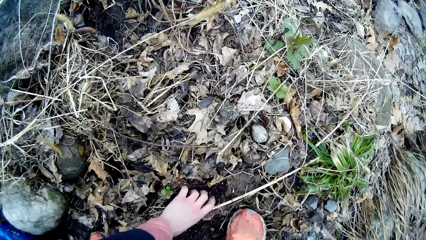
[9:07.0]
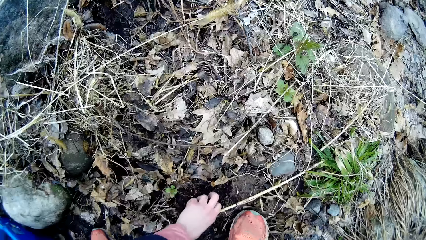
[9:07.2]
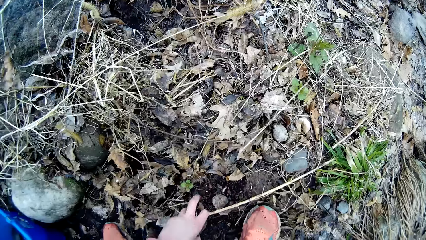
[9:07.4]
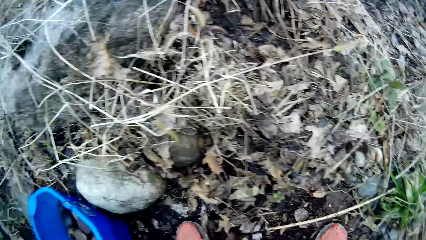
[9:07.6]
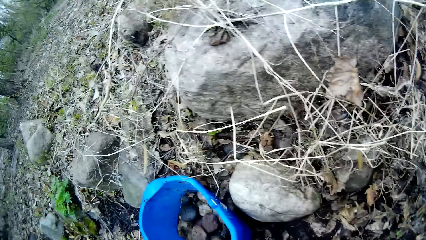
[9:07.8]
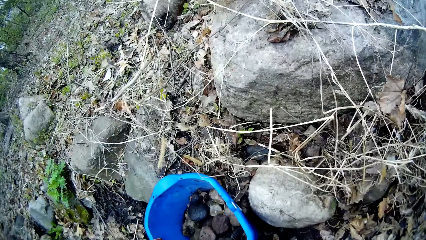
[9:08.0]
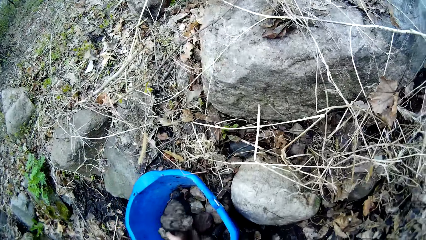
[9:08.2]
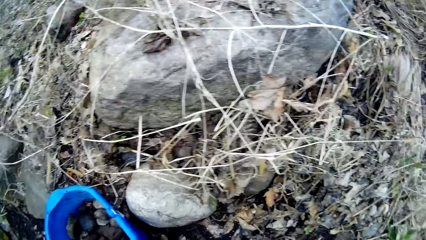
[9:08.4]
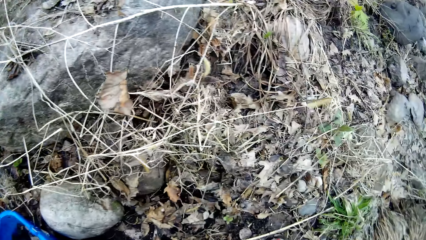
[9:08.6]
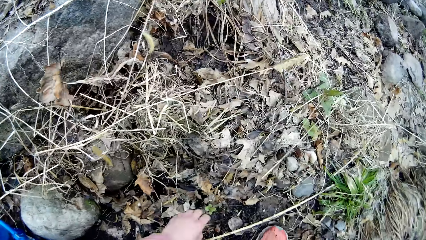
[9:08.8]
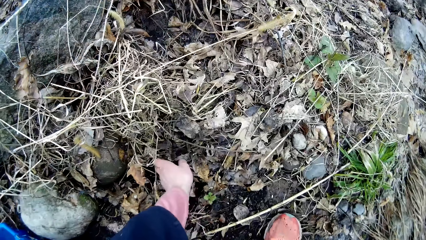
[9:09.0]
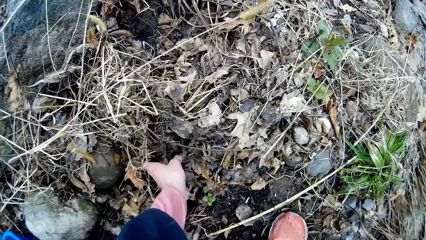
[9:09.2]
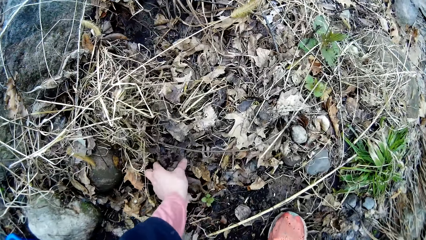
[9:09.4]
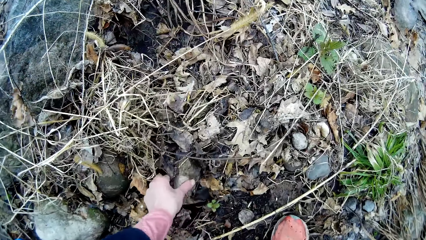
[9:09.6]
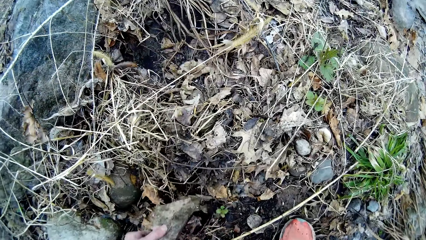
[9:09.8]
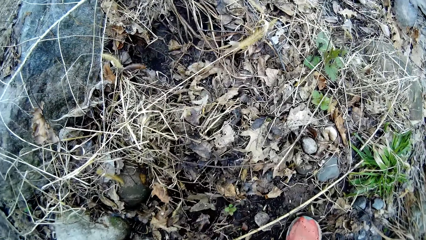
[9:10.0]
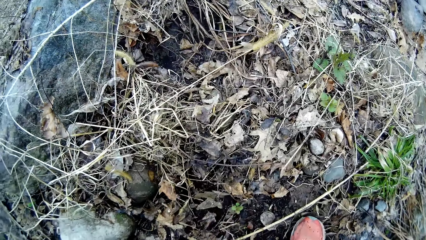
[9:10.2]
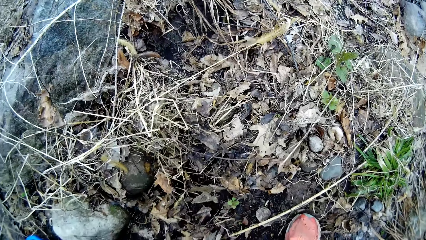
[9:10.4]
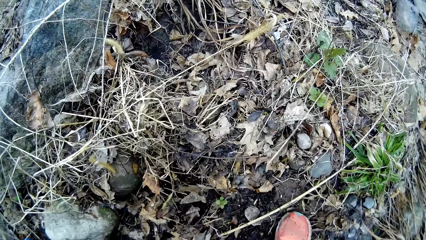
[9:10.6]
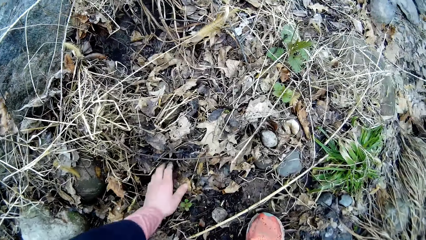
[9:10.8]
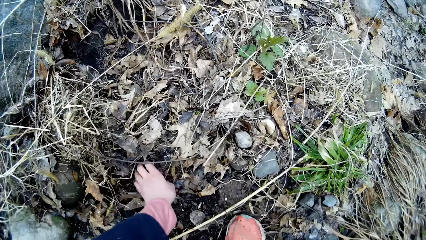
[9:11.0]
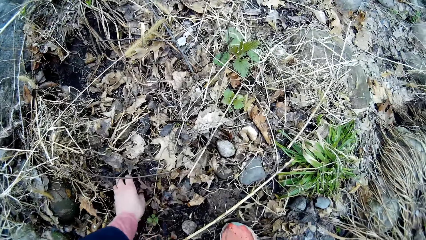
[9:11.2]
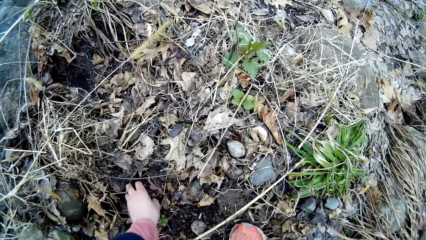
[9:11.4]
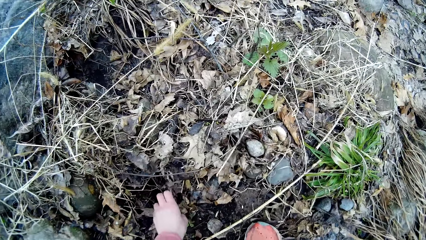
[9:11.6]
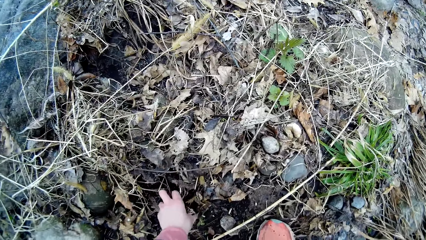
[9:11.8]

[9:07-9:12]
The camera wearer transfers the rocks from the ground into the bucket with her left hand. She searches the ground for rock with her left hand. She transfers the rocks from the ground into the bucket with her left hand. She searches the ground for rock with her left hand.

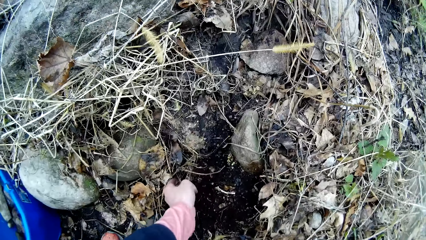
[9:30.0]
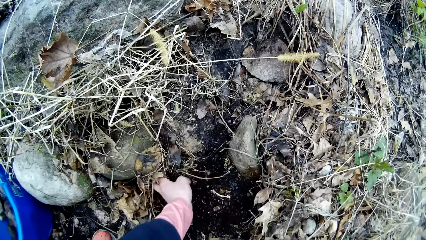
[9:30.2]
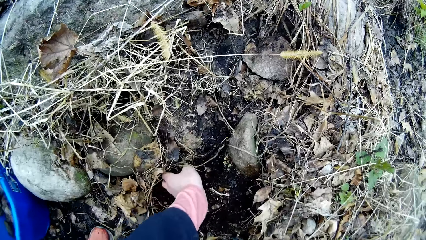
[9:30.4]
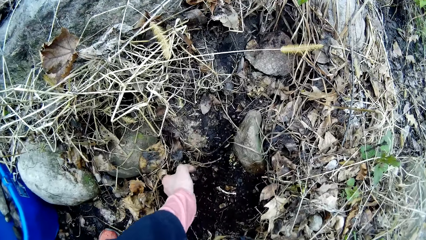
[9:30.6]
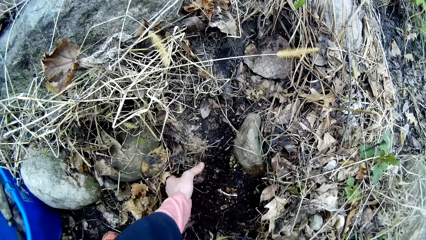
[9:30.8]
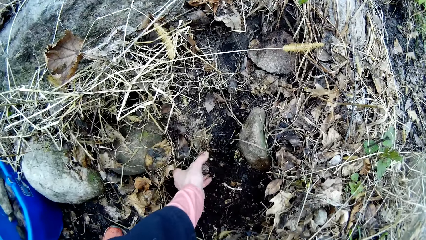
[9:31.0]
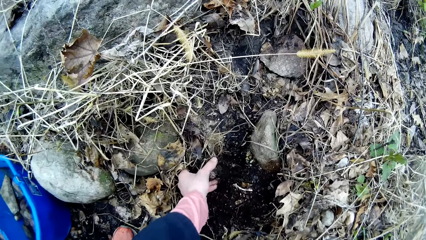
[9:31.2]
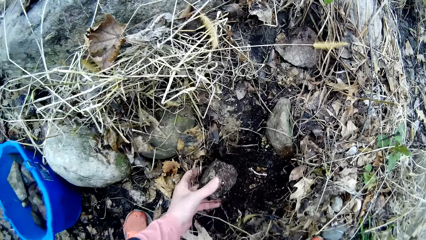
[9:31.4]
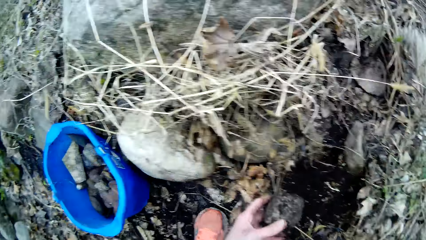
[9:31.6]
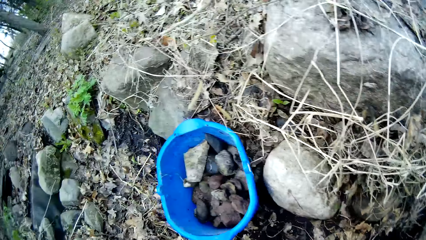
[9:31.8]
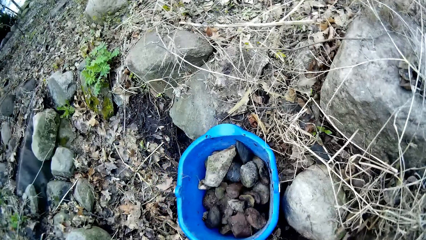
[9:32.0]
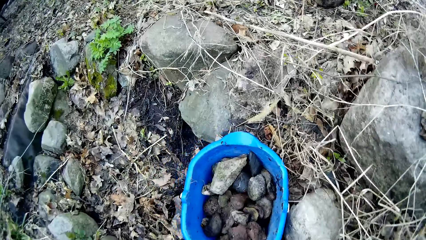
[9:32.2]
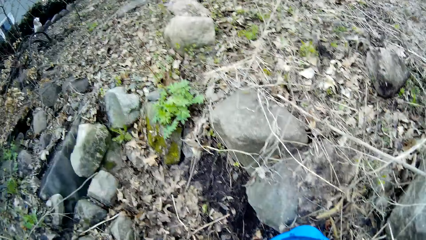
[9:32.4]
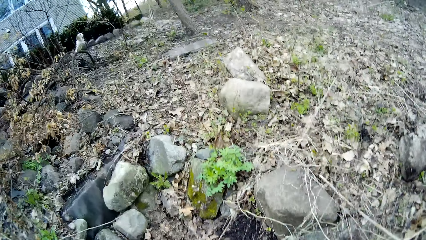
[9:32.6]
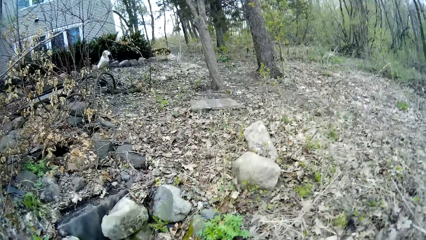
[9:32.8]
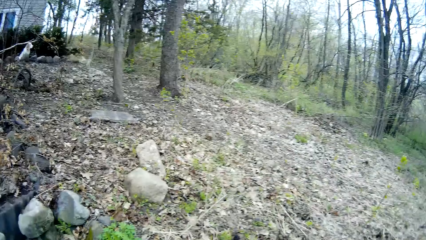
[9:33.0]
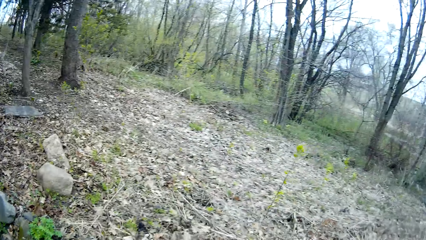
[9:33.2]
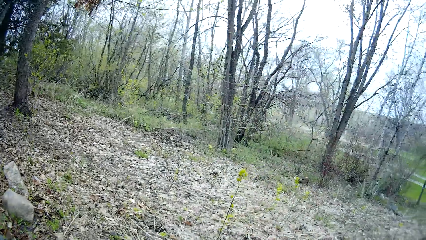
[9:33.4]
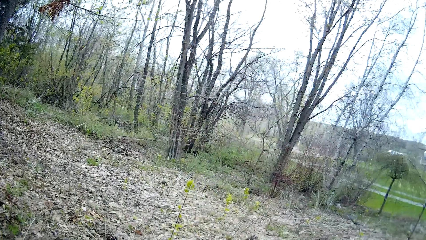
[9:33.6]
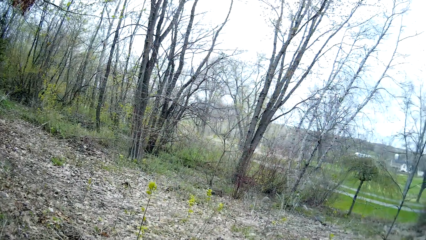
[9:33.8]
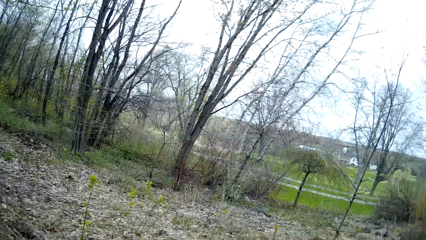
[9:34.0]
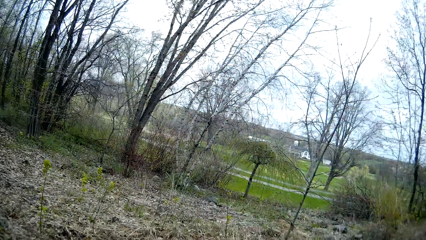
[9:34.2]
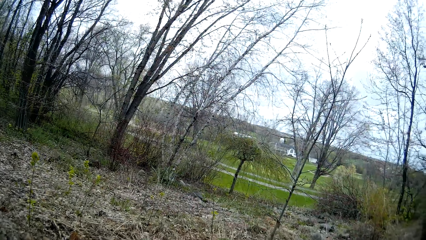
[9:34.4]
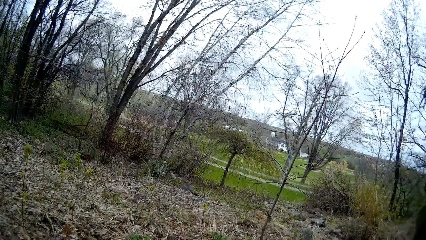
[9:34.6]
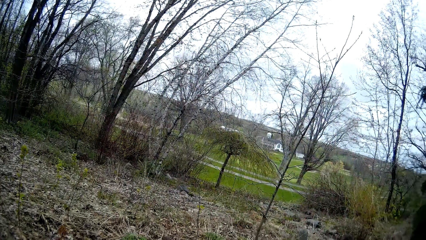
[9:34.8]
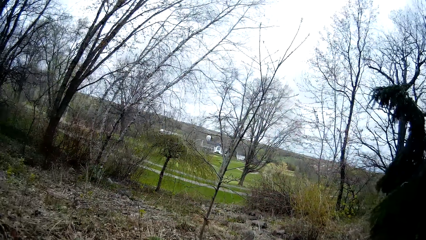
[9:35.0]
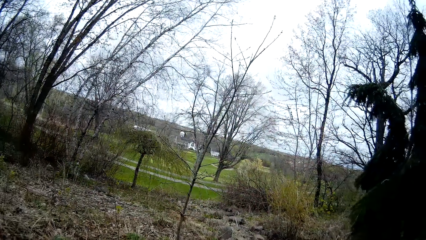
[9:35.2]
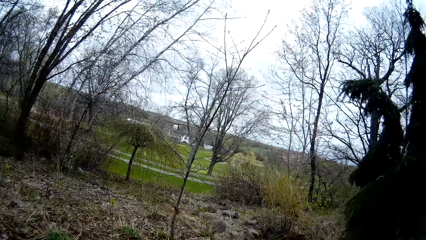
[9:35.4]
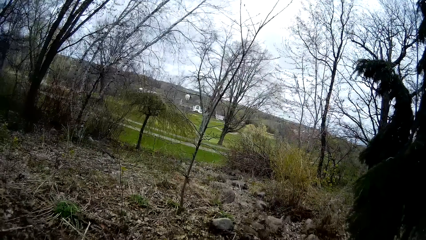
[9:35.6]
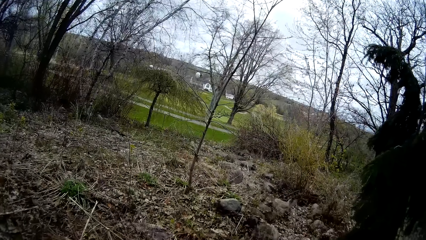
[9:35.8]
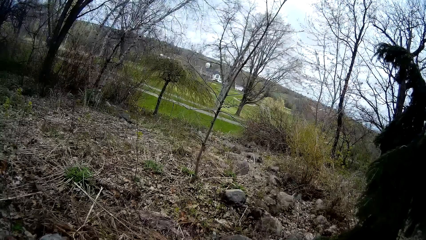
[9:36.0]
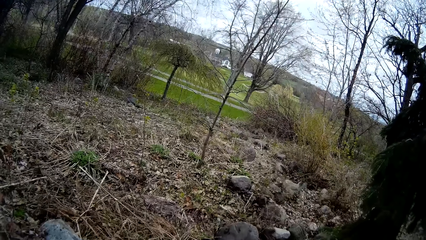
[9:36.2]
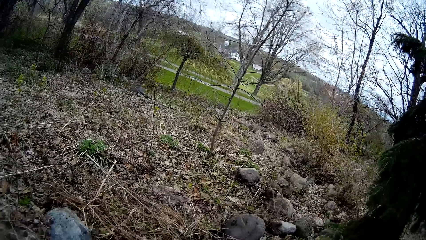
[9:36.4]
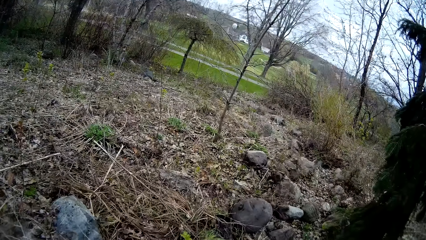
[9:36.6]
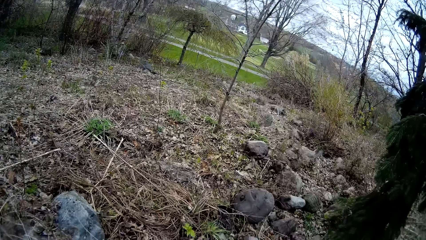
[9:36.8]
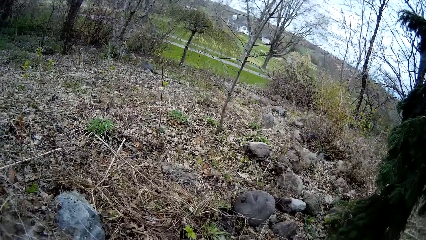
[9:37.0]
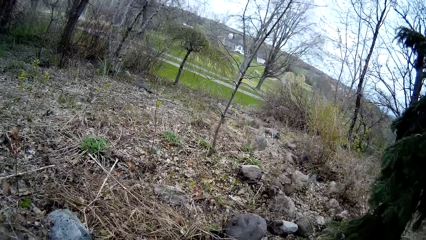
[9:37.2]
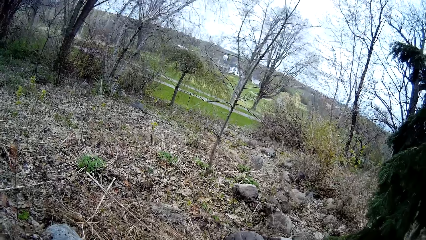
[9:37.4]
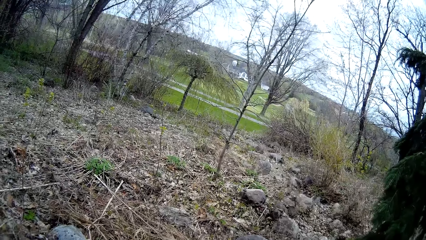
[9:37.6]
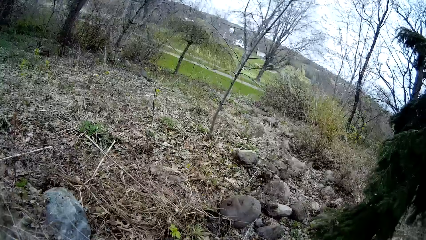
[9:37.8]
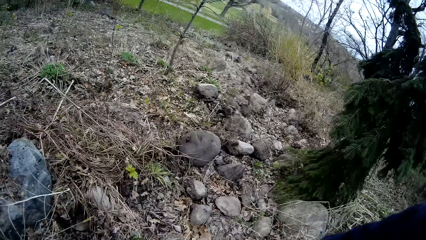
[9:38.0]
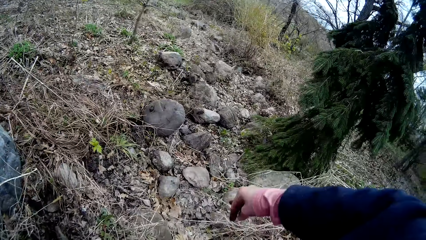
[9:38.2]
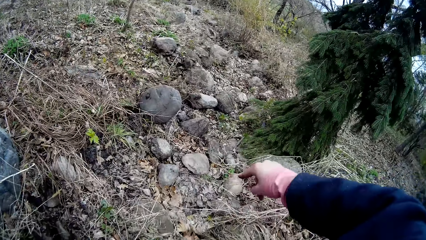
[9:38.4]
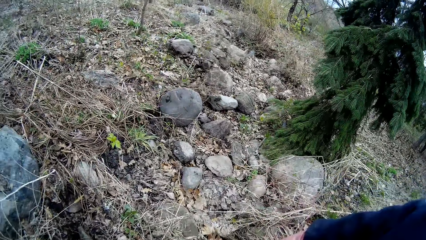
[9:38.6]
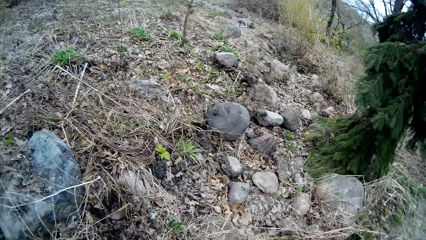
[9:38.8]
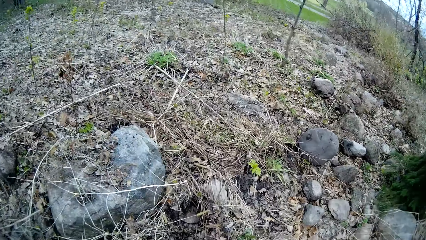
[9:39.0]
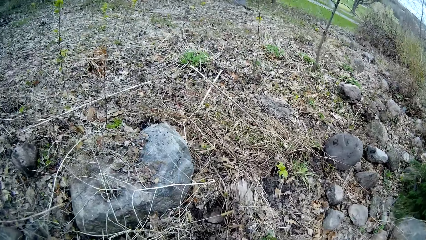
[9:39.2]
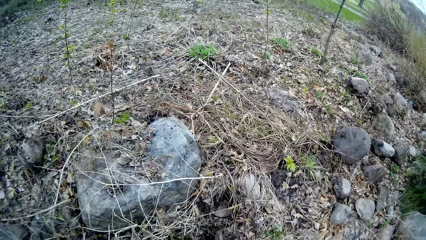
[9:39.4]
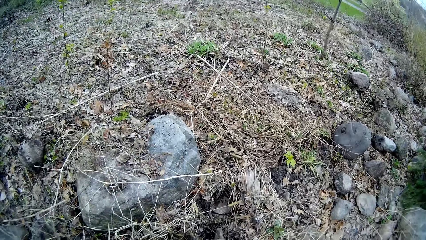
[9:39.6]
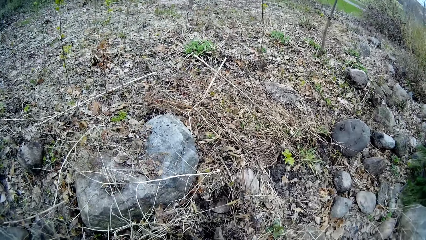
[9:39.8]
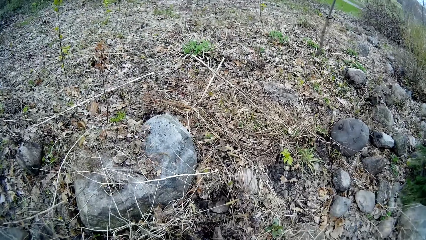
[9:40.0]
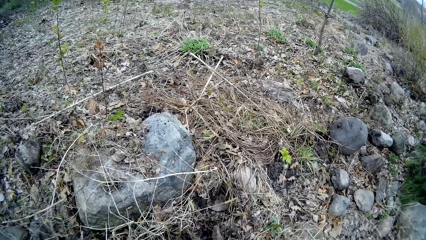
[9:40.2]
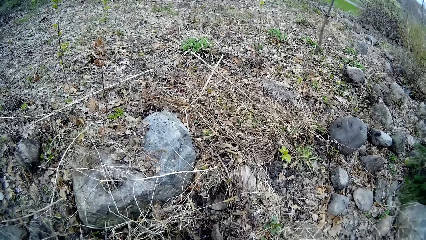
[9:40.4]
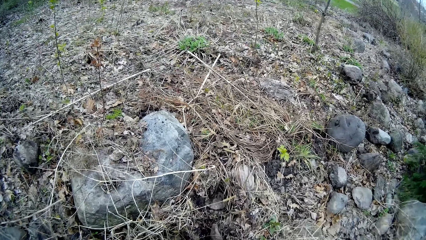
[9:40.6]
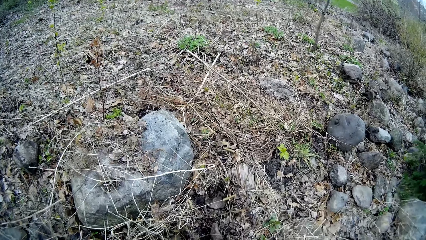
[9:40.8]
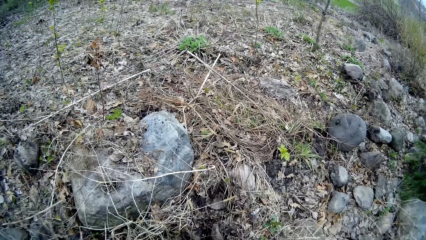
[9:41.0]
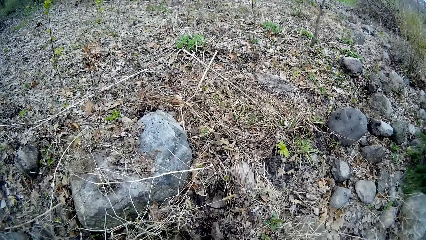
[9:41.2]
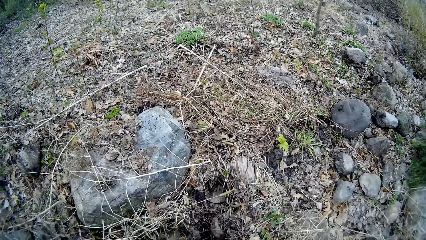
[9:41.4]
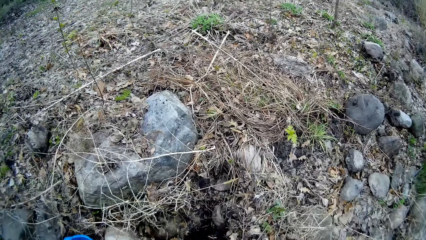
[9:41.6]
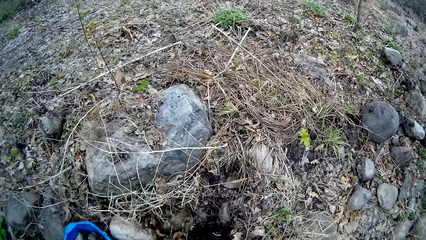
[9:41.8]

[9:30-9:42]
The camera wearer pulls a stone. They lift the stone. They look inside the bucket. They look around.
